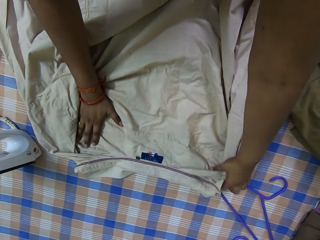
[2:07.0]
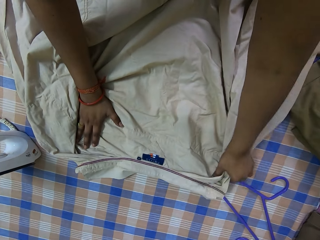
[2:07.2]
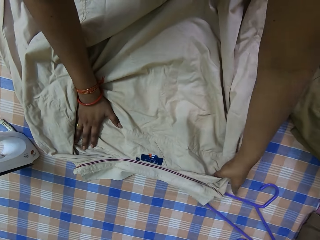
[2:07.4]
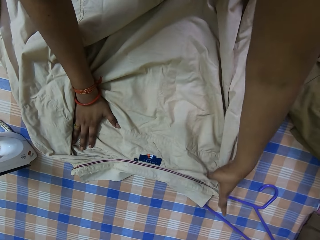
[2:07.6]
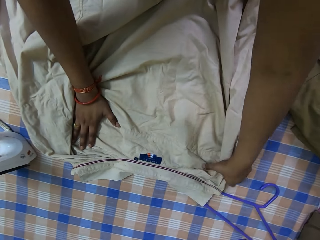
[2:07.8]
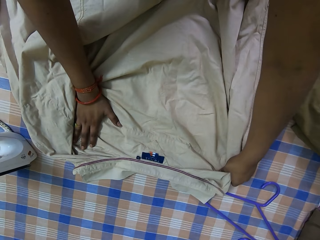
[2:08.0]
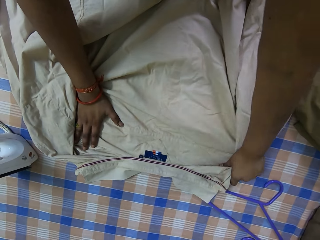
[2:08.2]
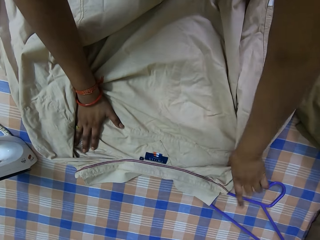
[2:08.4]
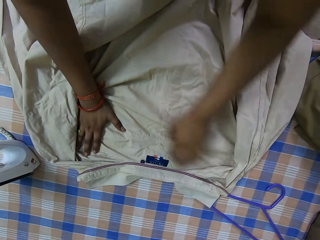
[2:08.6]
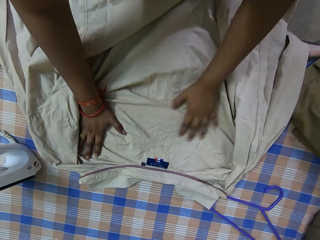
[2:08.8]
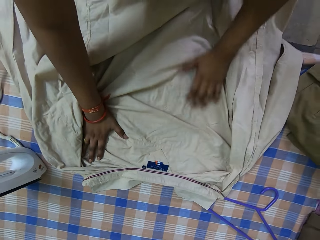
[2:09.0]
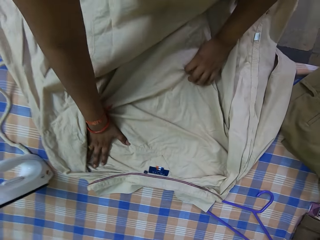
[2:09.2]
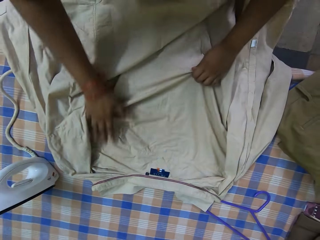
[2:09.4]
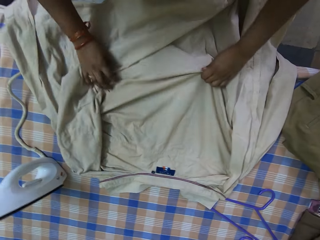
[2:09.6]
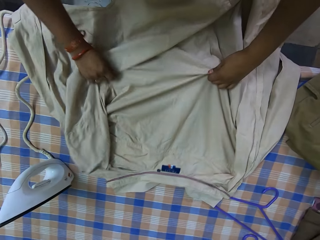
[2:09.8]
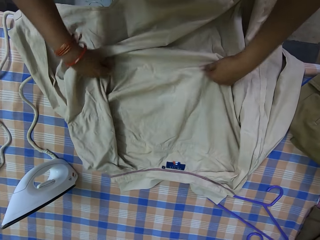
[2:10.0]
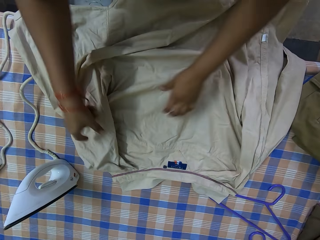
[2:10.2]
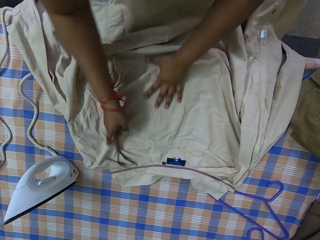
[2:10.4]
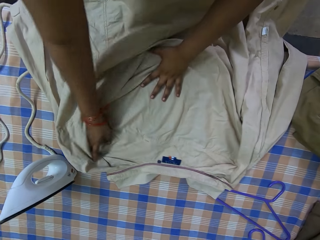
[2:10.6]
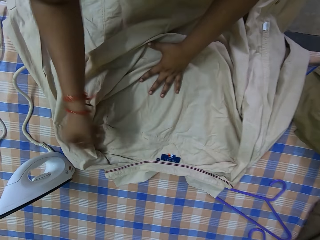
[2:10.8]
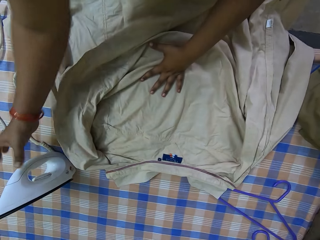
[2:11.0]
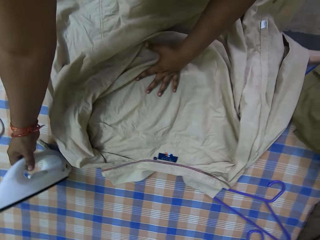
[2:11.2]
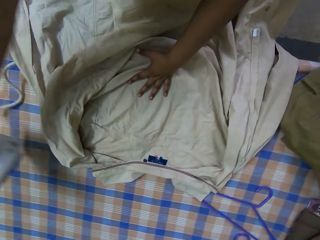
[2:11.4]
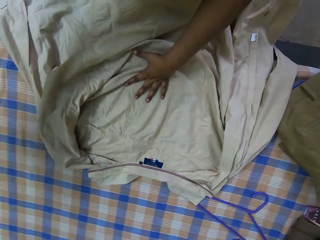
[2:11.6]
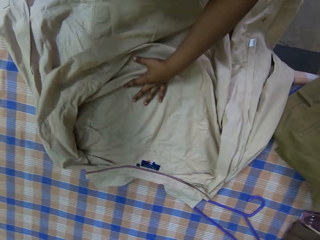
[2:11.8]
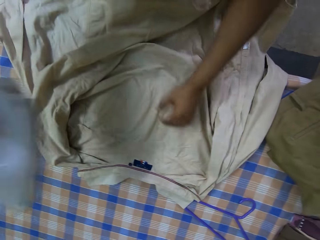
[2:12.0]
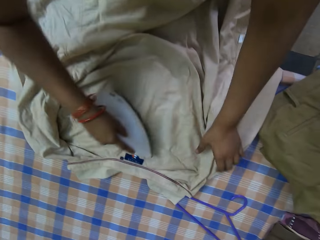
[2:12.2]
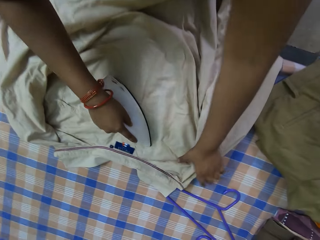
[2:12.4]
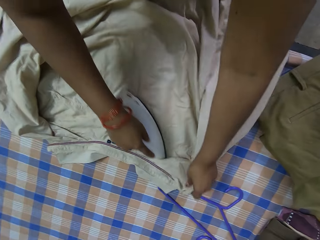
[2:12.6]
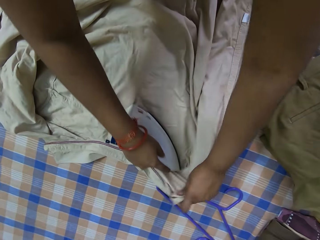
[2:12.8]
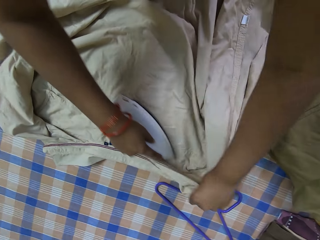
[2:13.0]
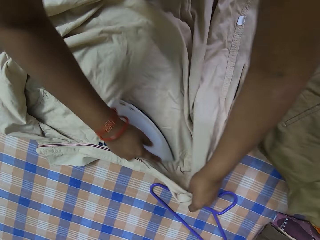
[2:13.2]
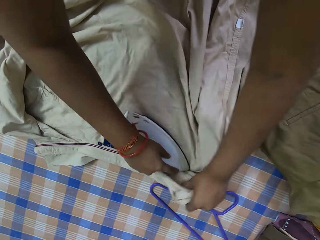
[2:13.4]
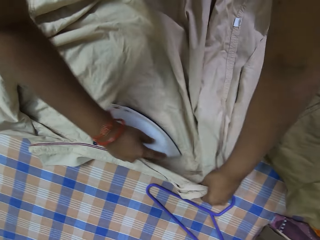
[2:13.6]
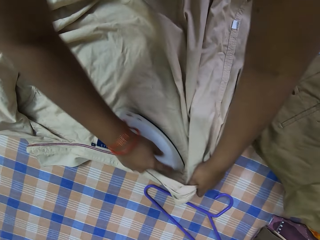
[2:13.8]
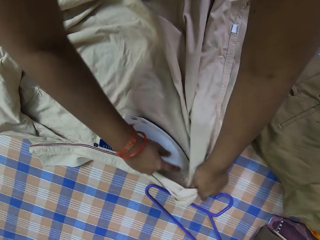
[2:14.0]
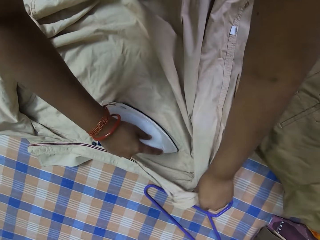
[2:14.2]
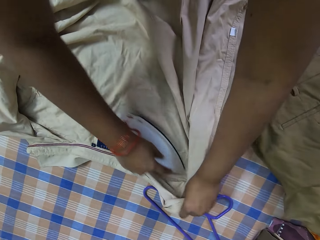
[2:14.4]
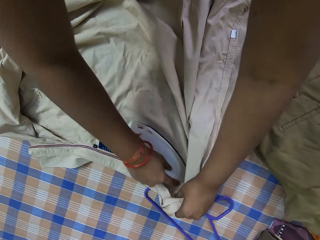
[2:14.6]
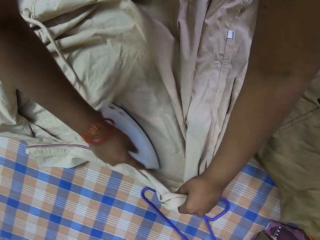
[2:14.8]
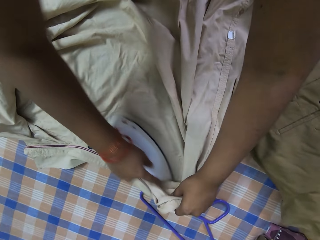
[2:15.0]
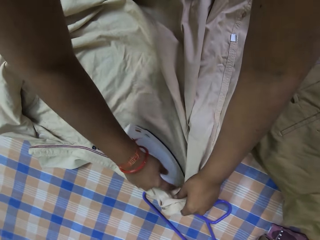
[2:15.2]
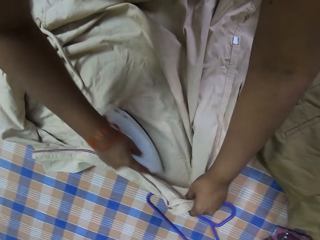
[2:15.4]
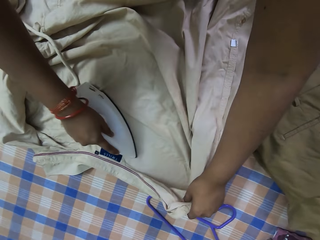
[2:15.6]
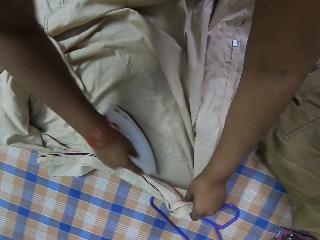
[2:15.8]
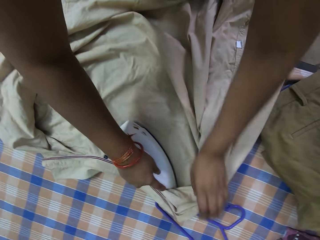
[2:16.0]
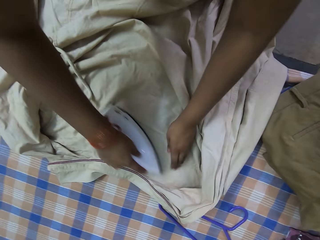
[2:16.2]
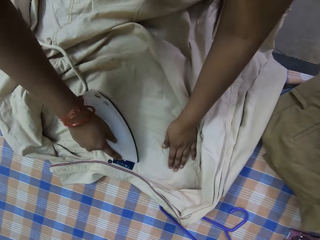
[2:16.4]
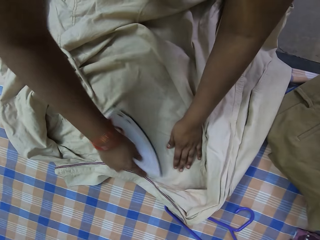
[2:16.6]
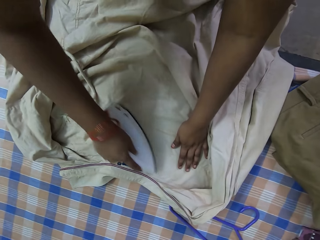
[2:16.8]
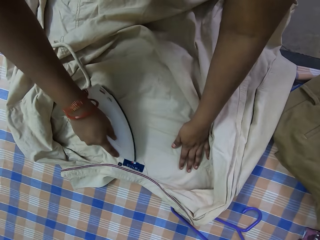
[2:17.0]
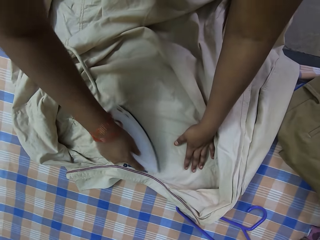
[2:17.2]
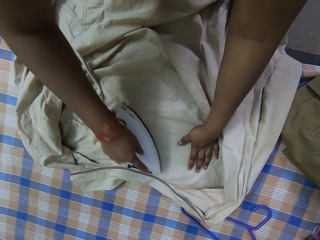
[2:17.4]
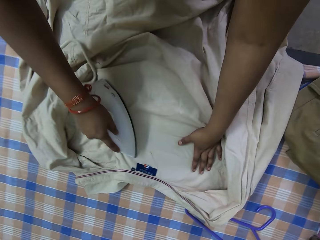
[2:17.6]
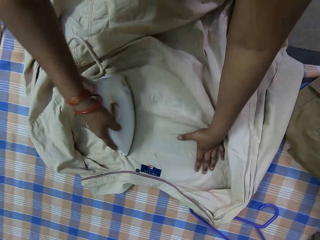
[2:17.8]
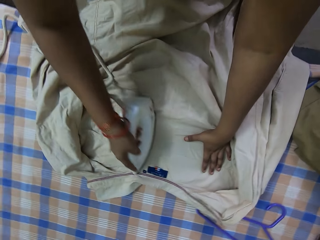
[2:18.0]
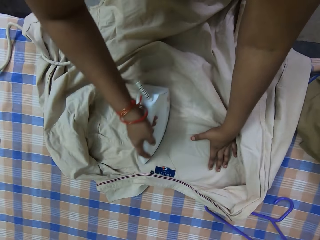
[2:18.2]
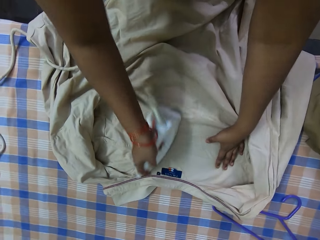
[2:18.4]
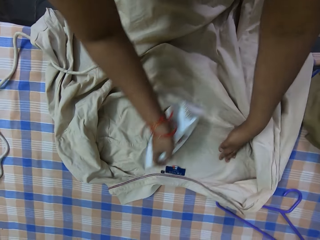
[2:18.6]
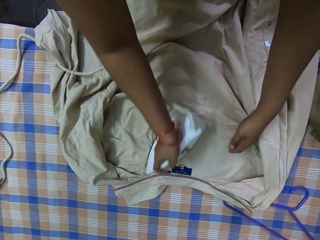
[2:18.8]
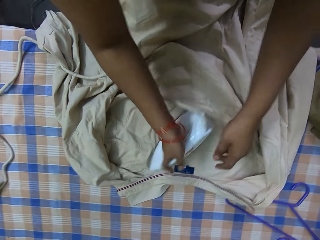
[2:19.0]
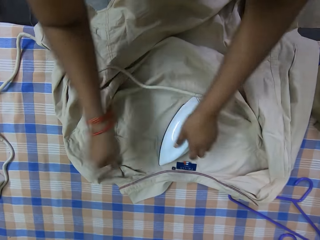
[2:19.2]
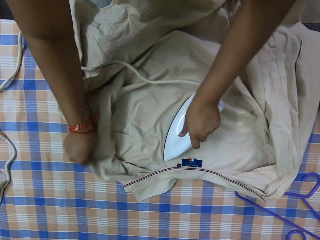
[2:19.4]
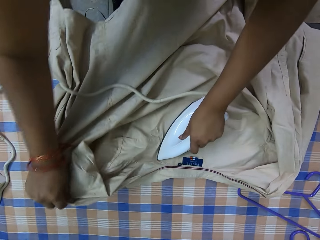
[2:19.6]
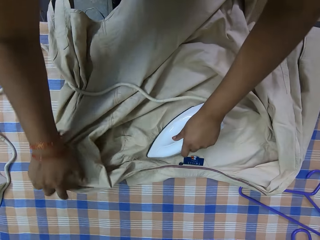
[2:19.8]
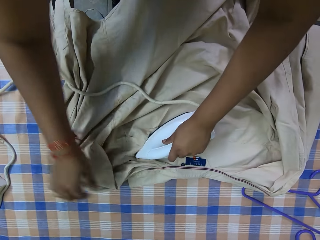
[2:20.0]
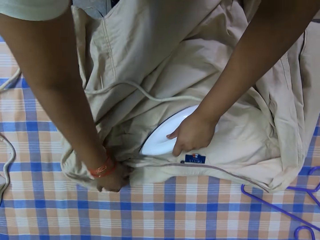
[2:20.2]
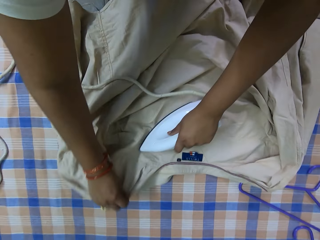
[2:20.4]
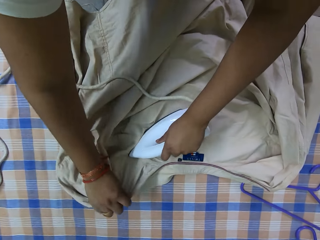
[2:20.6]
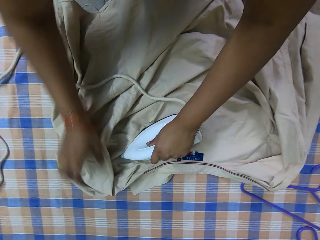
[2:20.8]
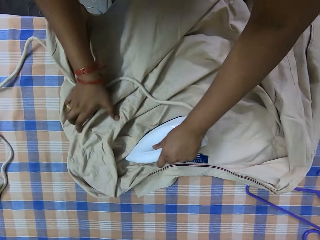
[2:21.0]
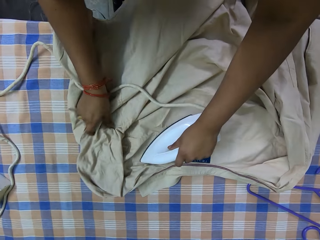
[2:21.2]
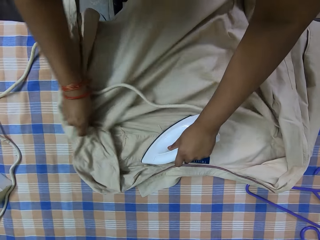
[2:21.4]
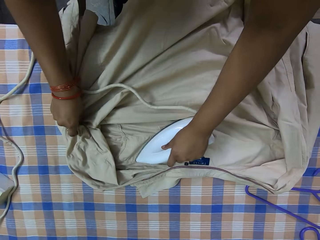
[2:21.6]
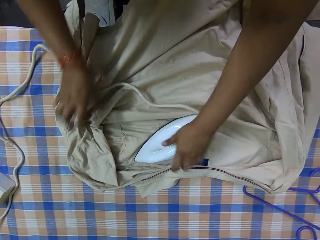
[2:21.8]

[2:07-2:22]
The camera wearer picks the electric iron from the table with her right hand. She straightens the shirt on the table with the electric iron in her right hand. She holds the shirt with her left hand. She places her left hand on the shirt on the table. She passes the electric iron from her right hand to her left hand. She adjusts the shirt on the table with her right hand. She stretches the shirt. She straightens the shirt on the table with the electric iron in her left hand.

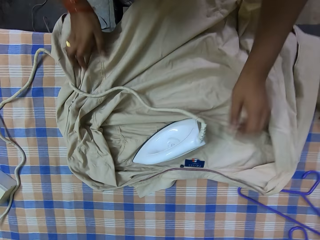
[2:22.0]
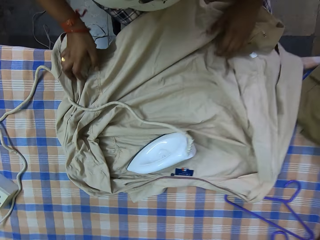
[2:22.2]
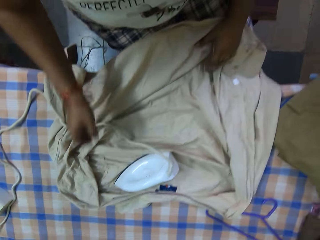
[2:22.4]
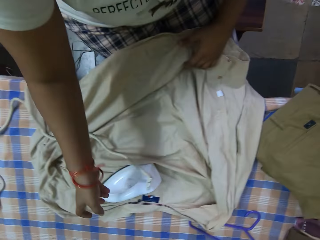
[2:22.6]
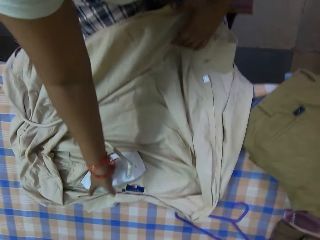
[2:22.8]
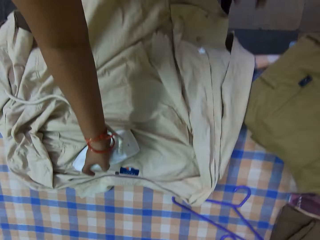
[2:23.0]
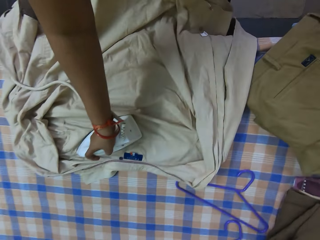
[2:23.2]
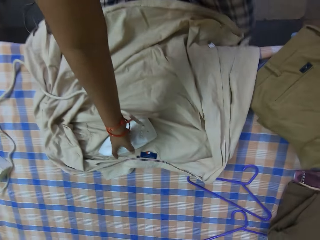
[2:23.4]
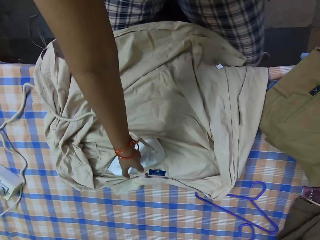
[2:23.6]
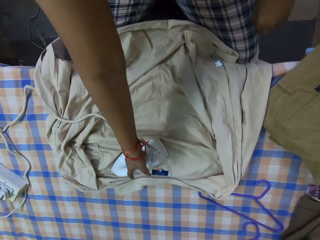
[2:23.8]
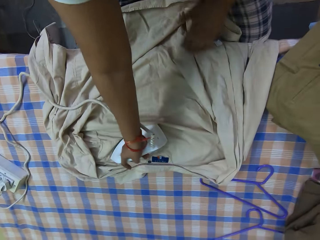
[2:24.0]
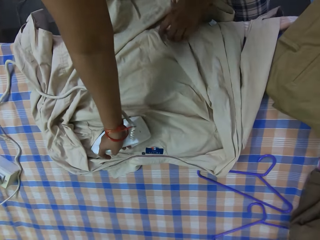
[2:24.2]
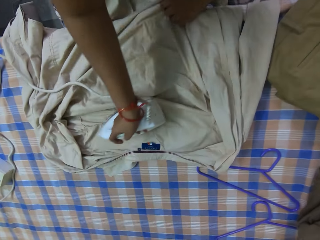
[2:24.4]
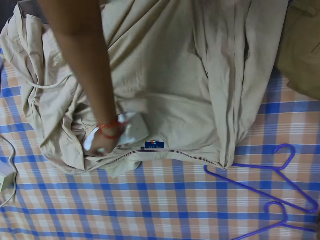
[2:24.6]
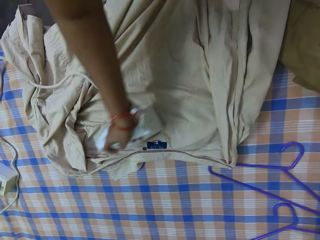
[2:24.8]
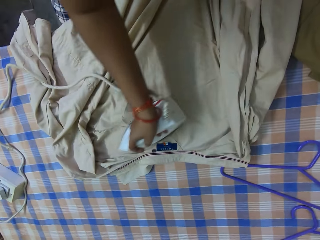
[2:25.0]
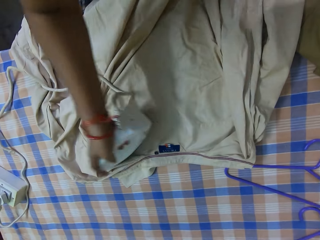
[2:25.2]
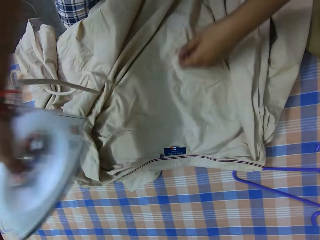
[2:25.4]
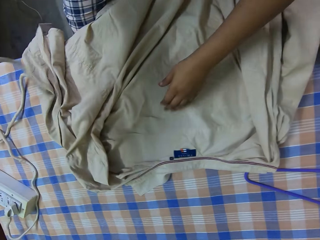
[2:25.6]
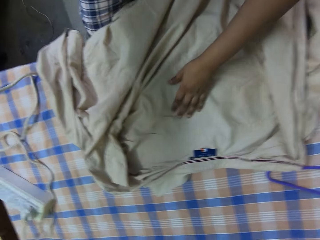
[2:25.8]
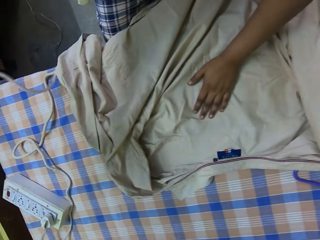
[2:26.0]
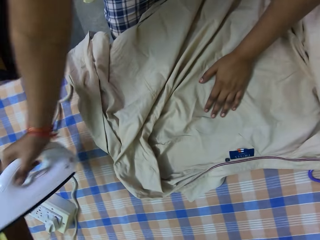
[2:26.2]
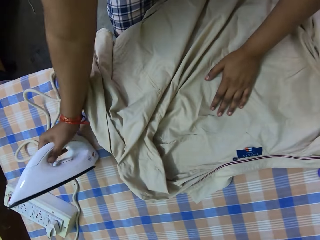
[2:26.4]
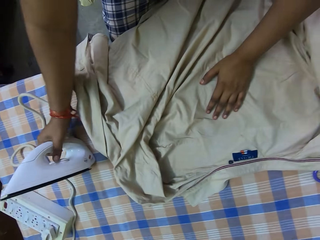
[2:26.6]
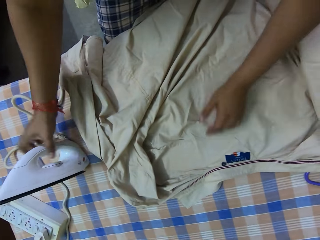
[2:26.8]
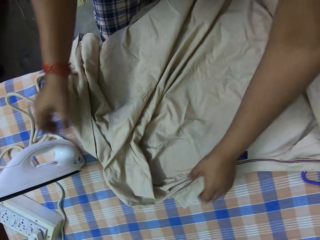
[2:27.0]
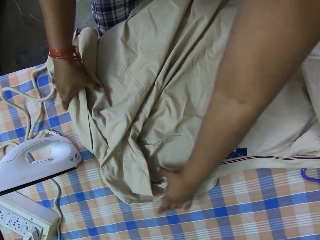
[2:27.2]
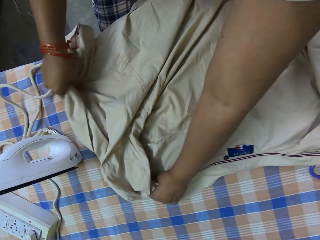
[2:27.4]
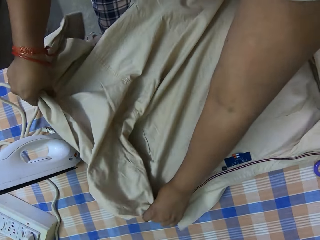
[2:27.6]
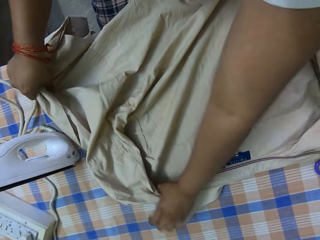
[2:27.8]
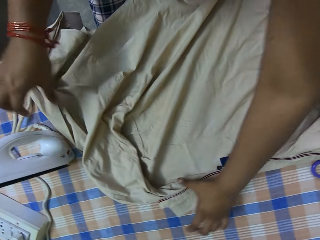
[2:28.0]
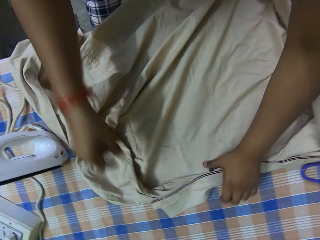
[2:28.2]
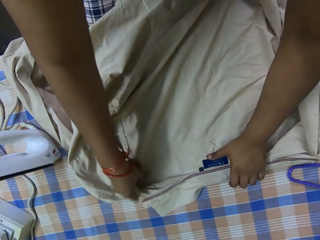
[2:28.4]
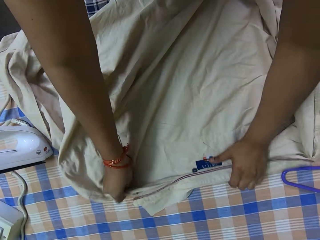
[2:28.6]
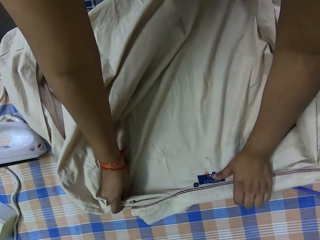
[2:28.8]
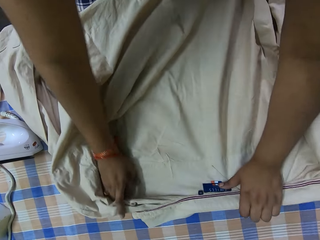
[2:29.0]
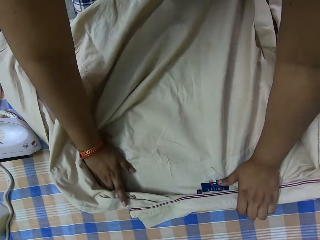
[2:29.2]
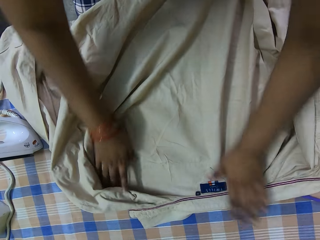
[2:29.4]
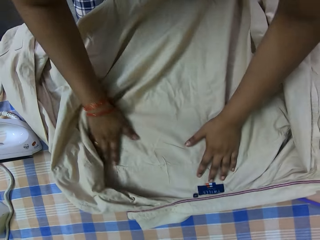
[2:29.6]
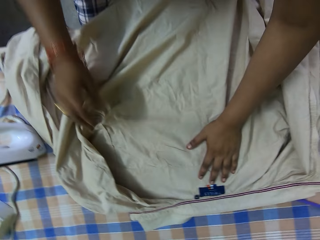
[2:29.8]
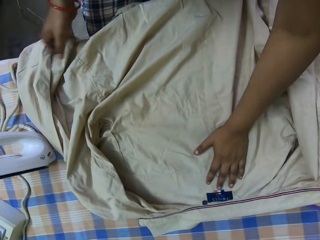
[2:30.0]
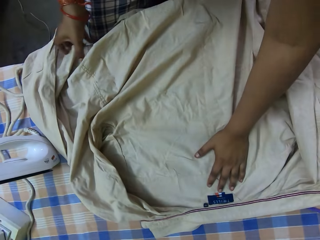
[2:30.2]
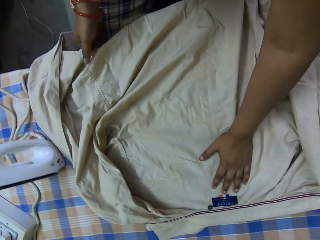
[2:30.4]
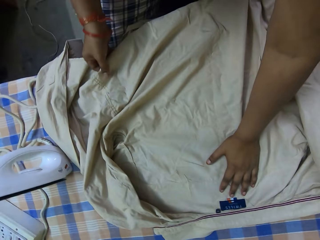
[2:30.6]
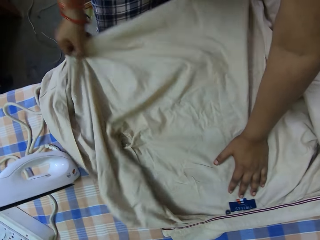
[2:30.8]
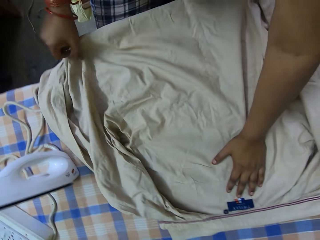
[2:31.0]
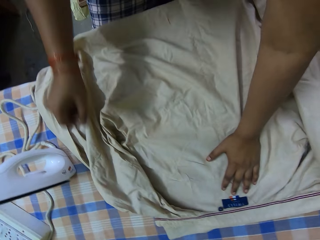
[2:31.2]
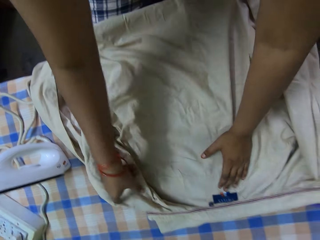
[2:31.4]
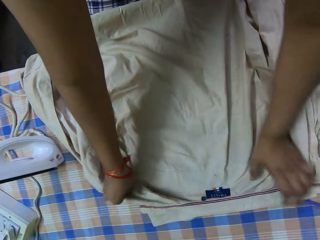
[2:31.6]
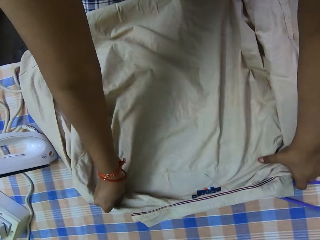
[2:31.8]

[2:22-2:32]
The camera wearer takes the iron box with her right hand. She holds the electric iron on the table with her right hand. She adjusts the shirt on the table with her left hand. She straightens the shirt on the table with the electric iron in her right hand. She places her left hand on the shirt on the table. She places the electric iron on the table with her right hand. She stretches the shirt and adjusts the shirt on the table with her hands.
